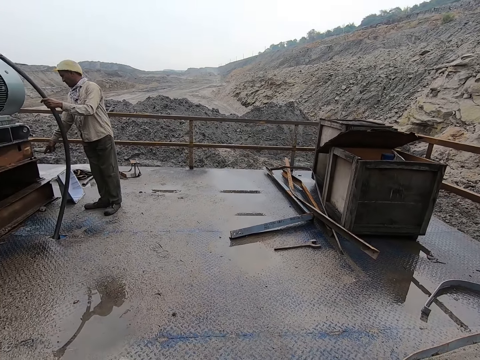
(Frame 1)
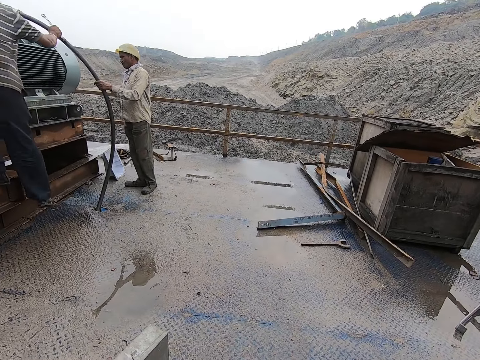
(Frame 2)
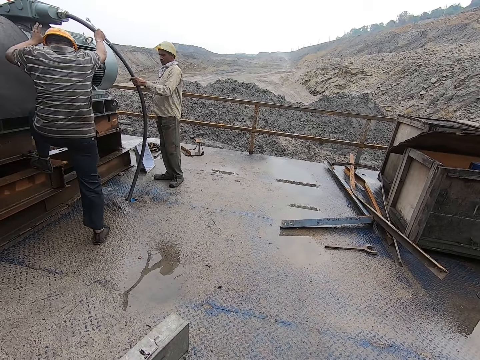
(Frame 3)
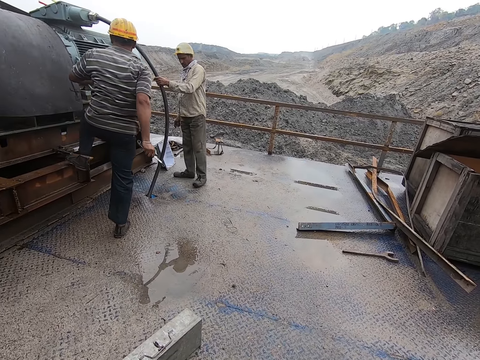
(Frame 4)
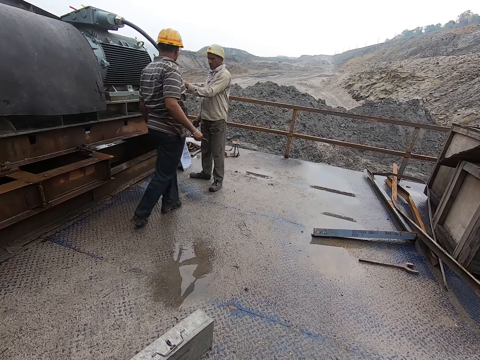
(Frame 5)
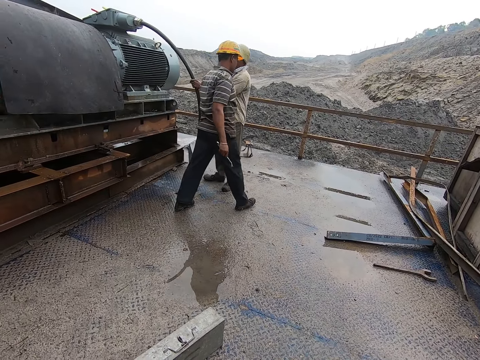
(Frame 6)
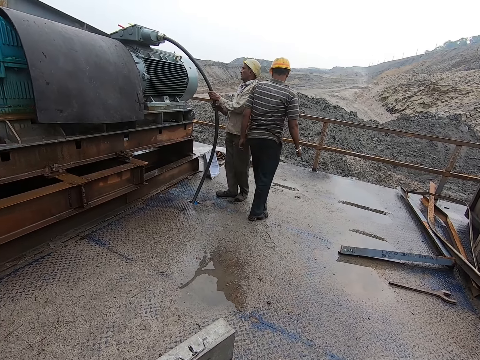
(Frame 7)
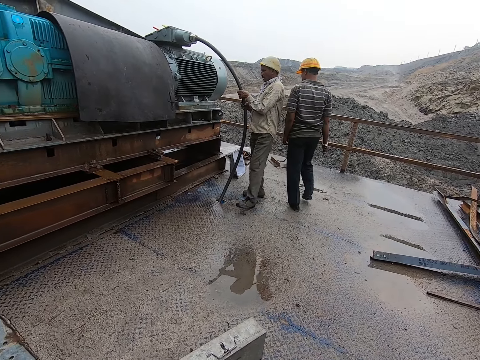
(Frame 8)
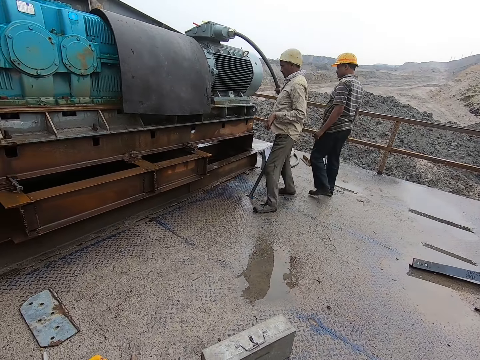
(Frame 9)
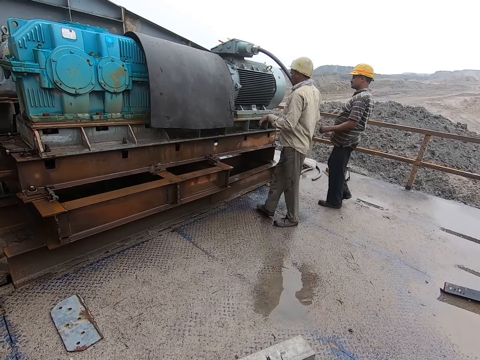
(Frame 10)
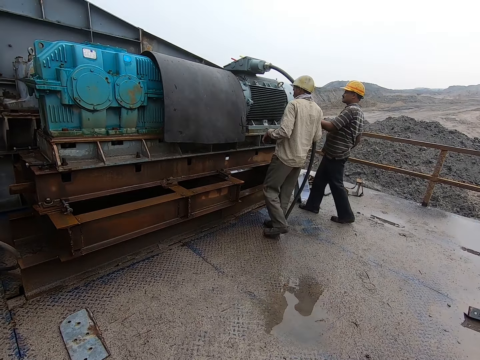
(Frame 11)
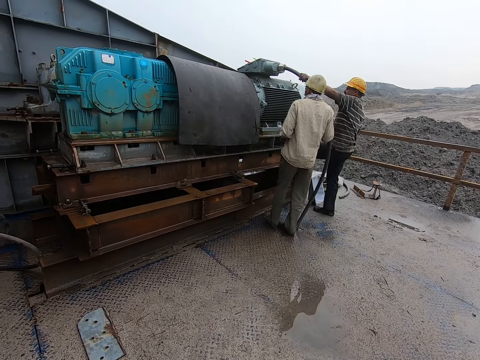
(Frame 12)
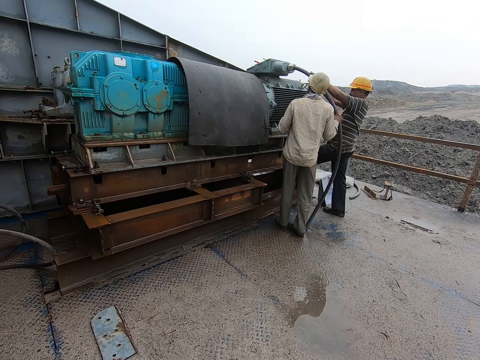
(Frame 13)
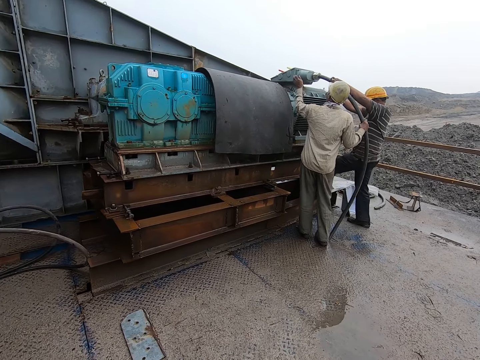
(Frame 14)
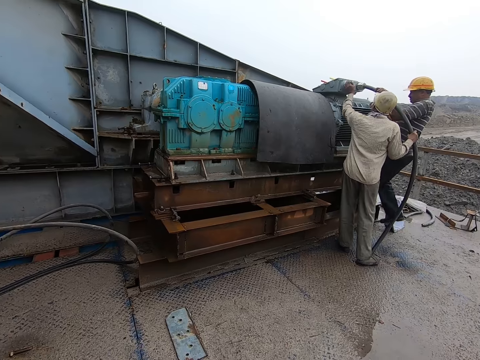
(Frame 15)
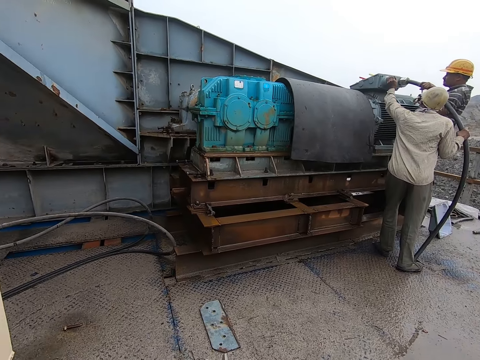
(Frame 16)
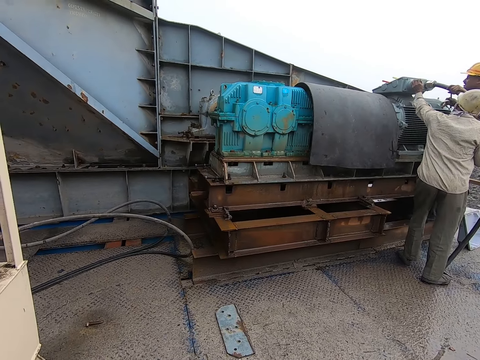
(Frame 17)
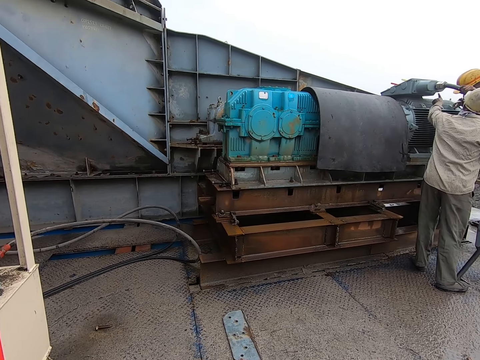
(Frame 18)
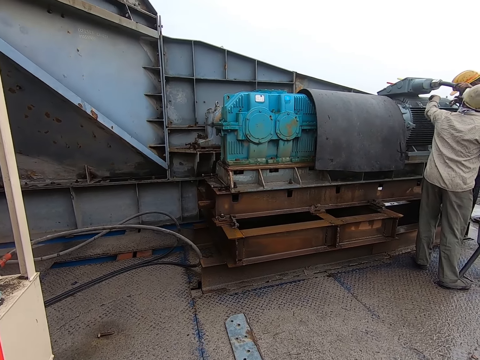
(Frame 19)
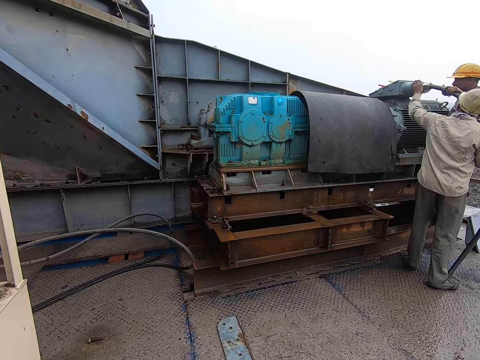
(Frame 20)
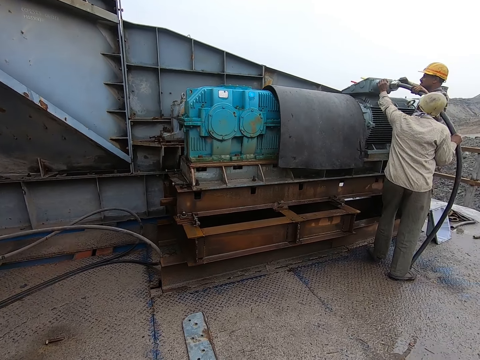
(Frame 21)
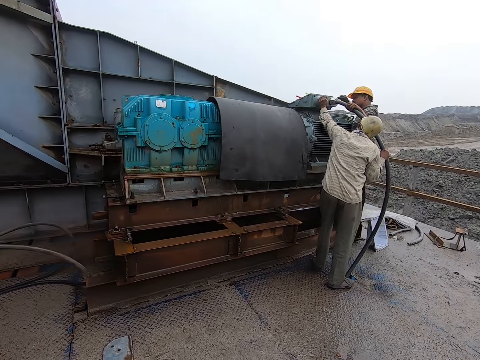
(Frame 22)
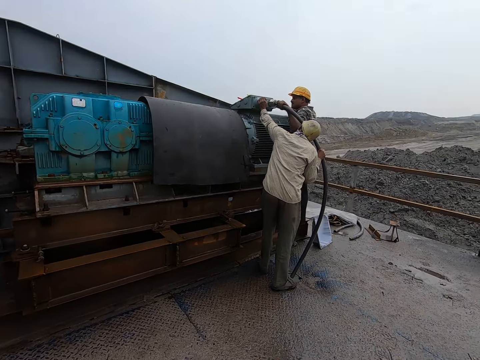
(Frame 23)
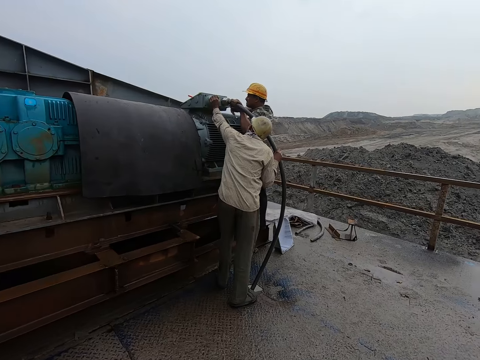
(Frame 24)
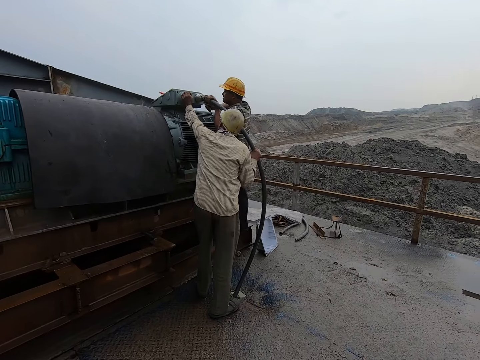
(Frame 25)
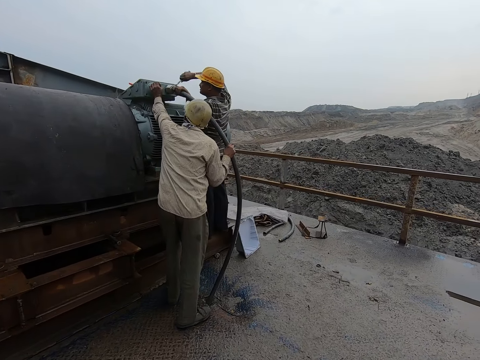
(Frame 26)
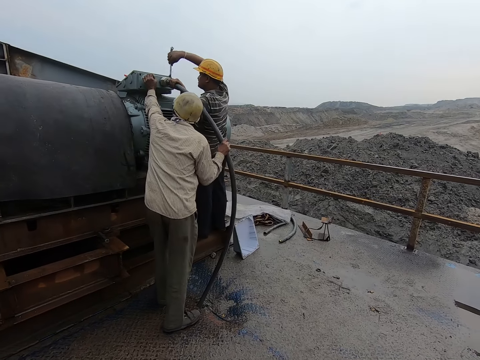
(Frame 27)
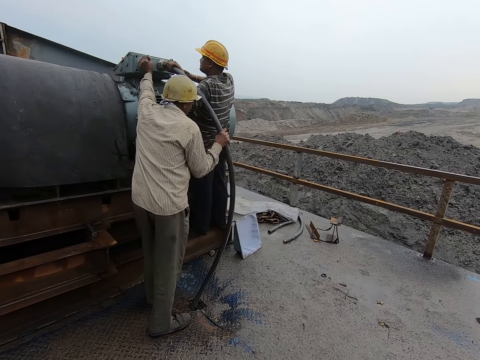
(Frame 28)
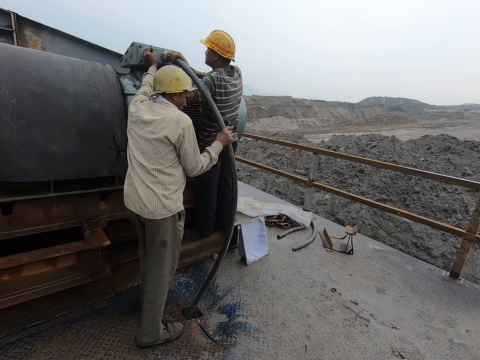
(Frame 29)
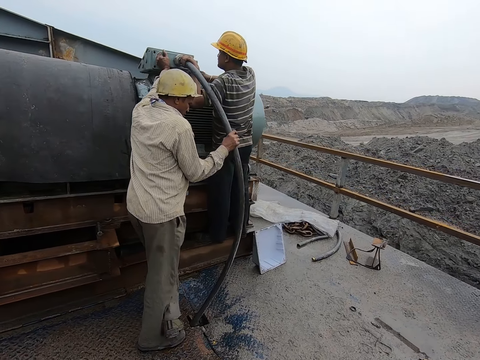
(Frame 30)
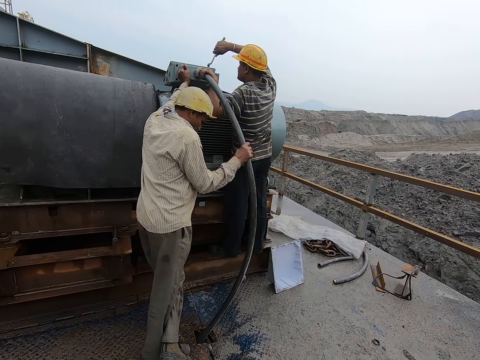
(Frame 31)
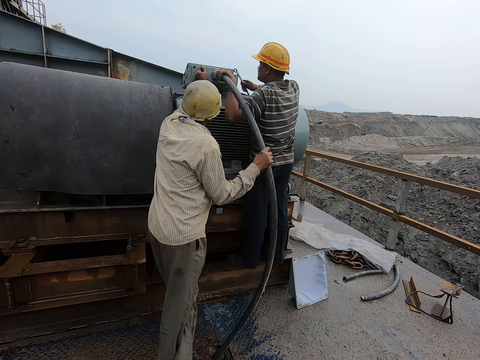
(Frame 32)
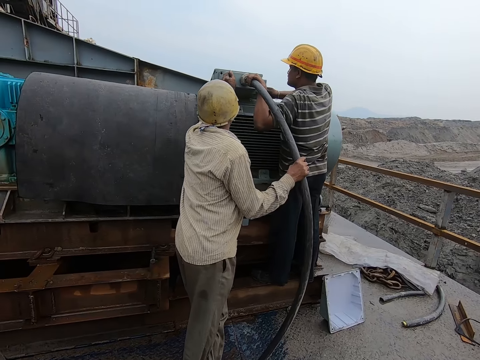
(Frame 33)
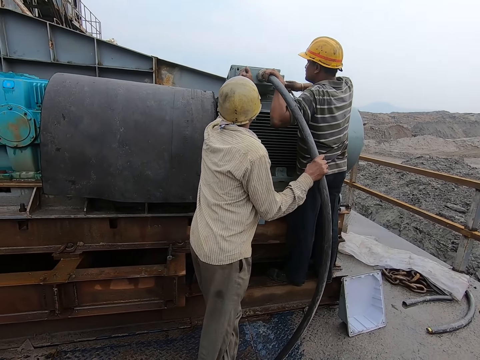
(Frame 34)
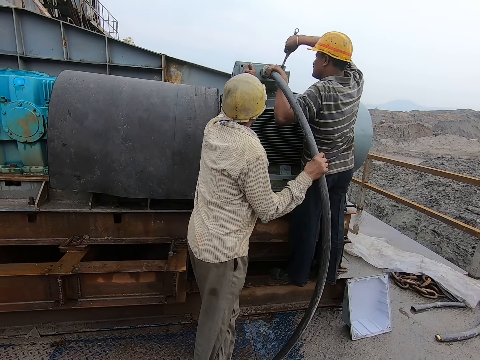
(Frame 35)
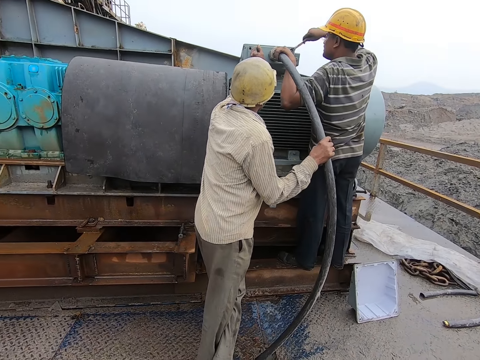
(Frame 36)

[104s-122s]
A man fixes the pipe in the generator. The camera wearer looks around. The man fixes the pipe with the spanner. The camera wearer walks towards the machine.

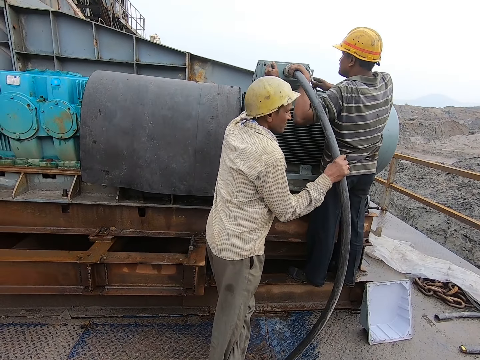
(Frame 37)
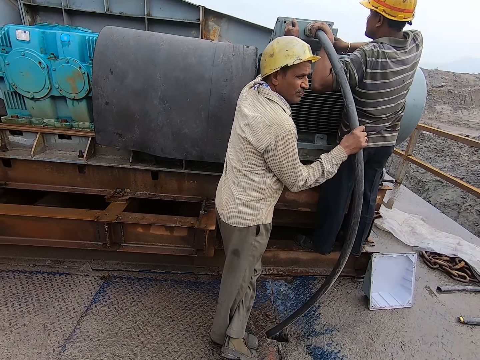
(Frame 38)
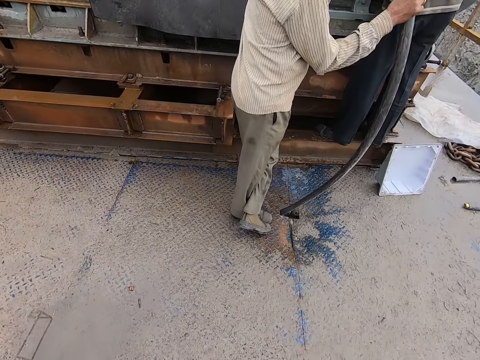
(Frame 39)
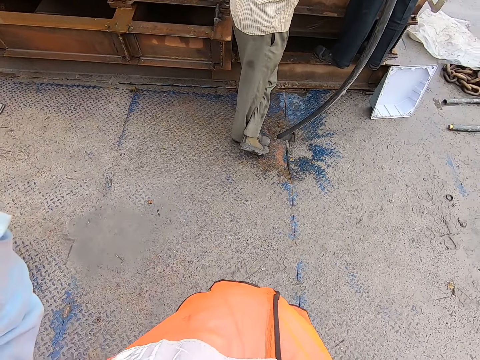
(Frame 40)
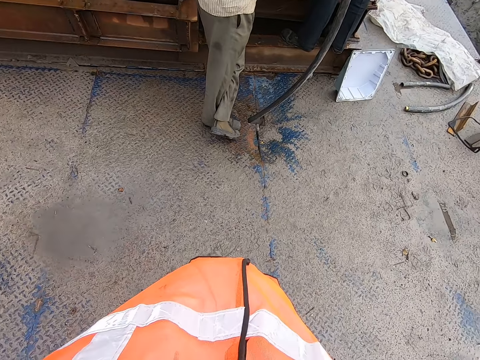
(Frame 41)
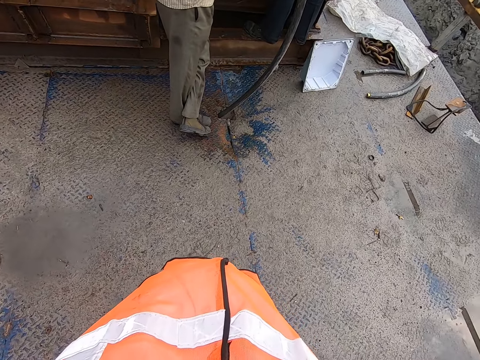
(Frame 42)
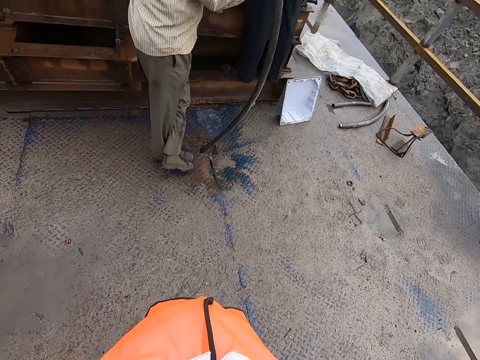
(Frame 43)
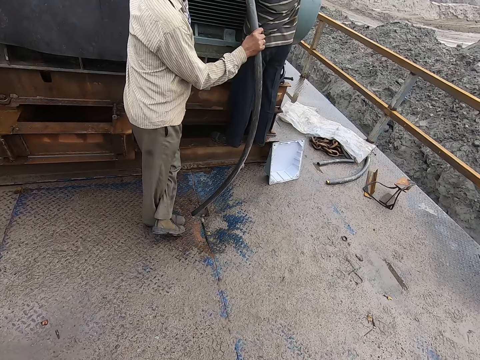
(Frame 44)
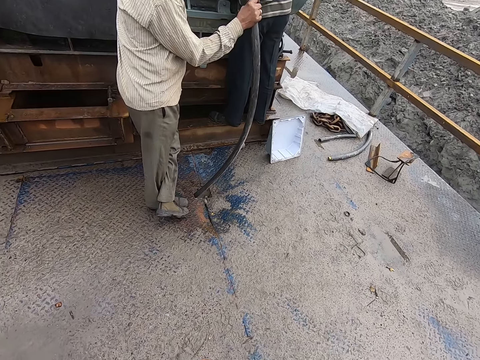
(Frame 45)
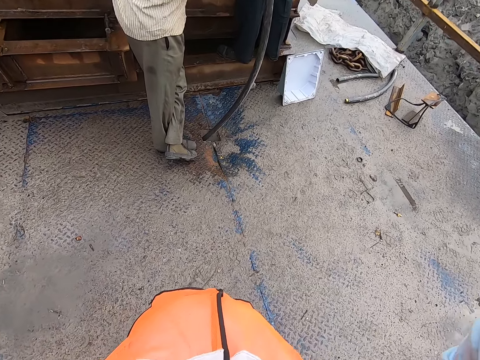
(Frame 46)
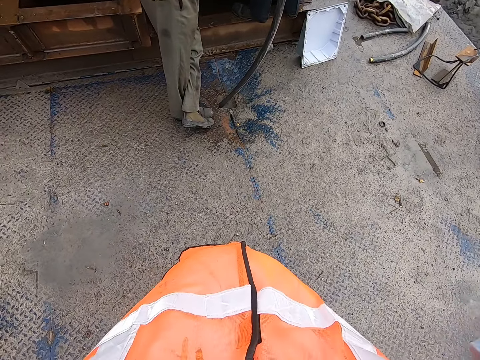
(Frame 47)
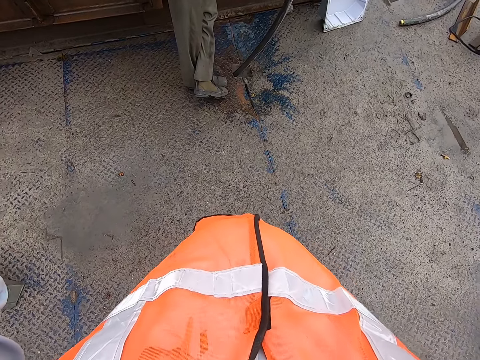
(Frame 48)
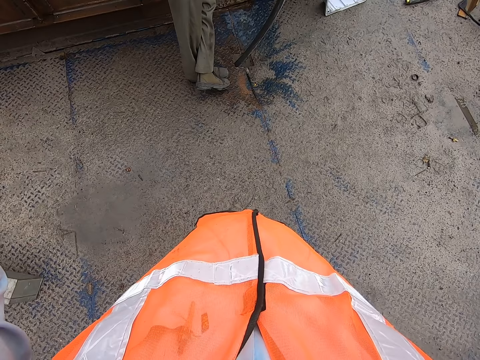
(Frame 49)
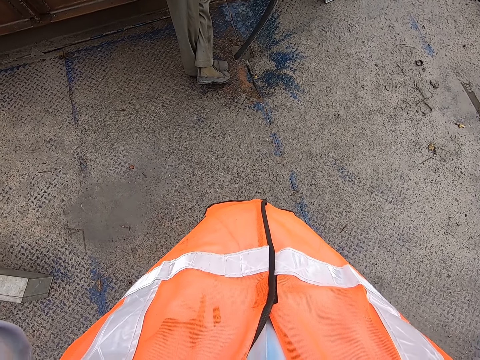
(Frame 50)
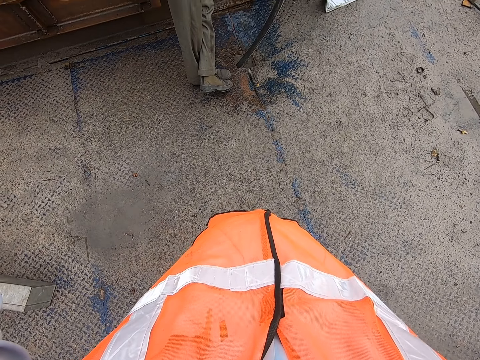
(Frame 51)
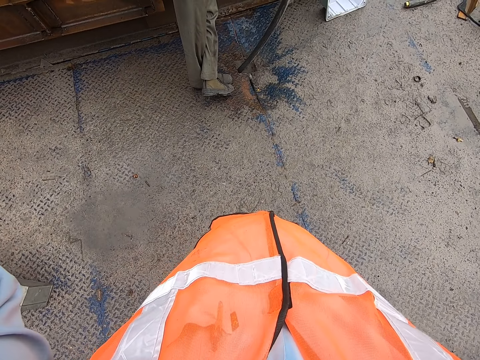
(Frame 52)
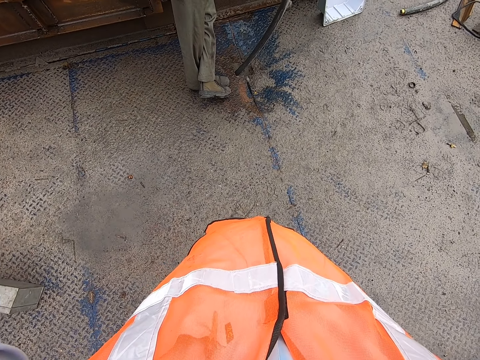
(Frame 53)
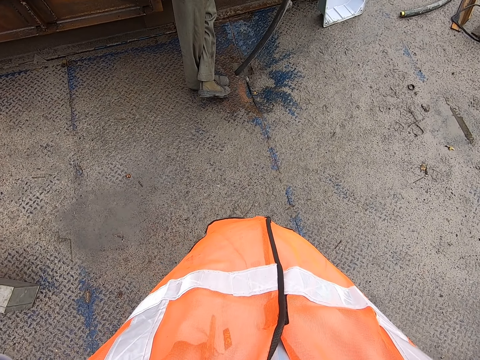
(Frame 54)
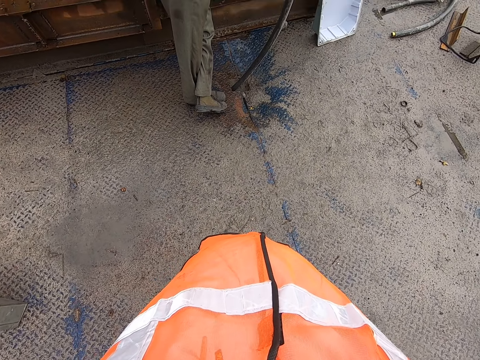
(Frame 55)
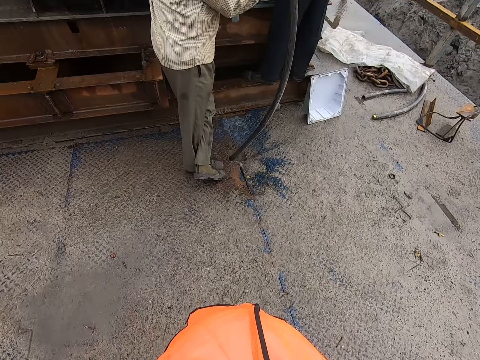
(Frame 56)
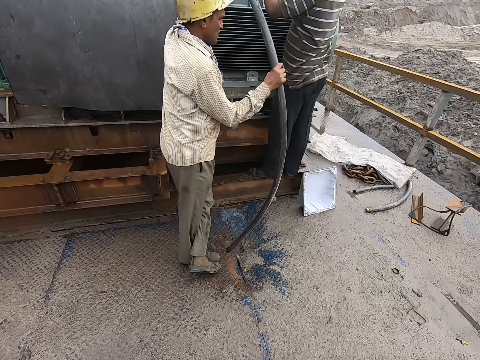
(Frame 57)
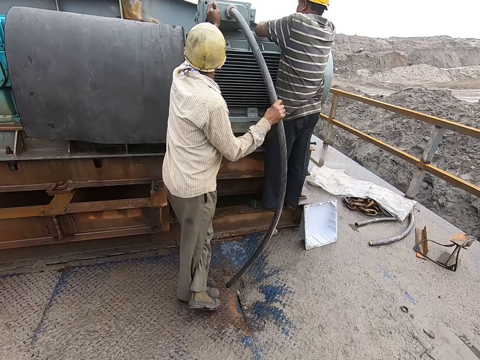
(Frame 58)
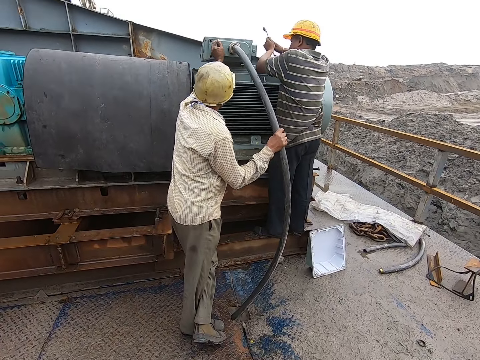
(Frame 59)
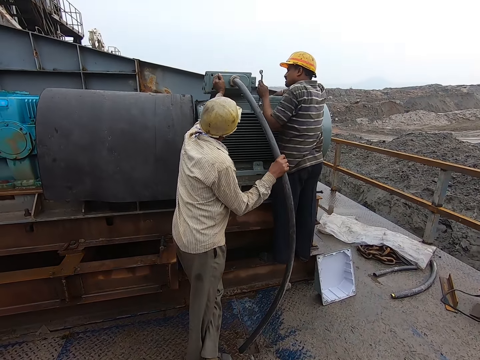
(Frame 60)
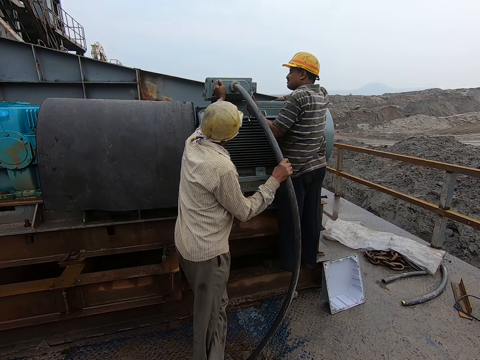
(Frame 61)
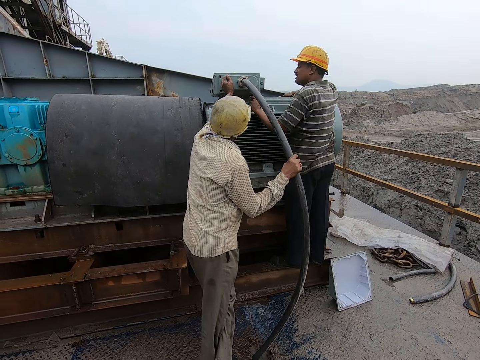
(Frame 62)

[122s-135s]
The camera wearer looks down. They look around. They look at the people. A man converses with another man.
